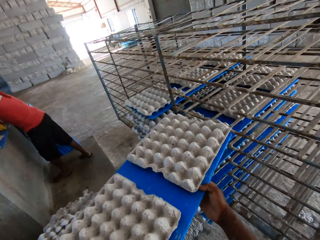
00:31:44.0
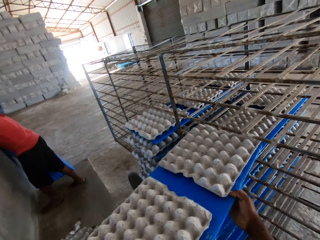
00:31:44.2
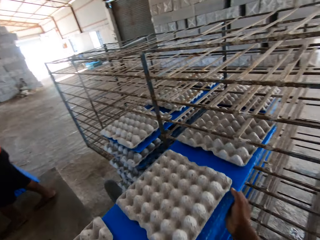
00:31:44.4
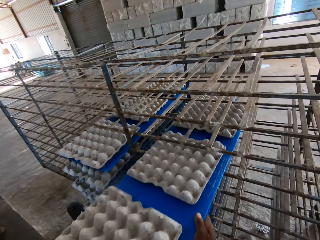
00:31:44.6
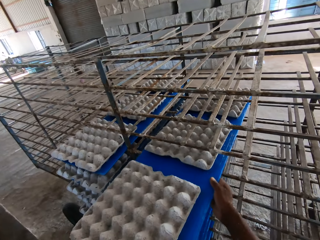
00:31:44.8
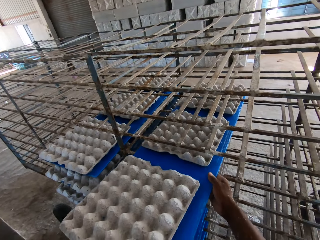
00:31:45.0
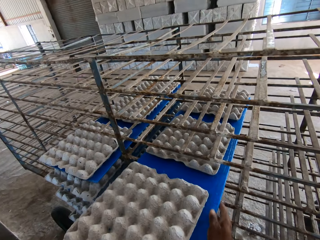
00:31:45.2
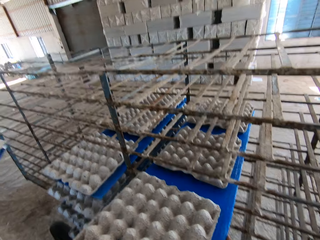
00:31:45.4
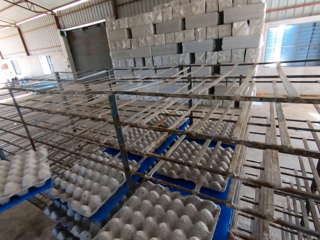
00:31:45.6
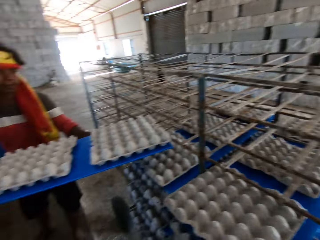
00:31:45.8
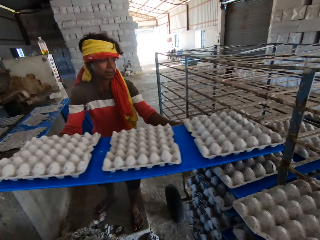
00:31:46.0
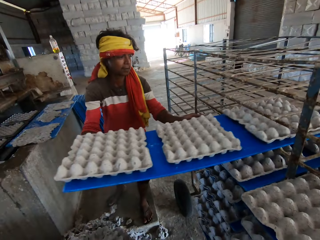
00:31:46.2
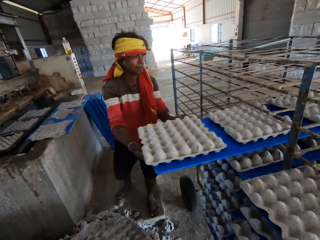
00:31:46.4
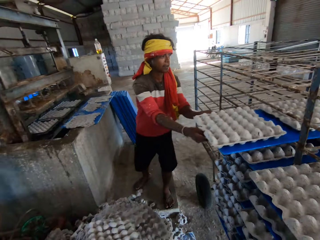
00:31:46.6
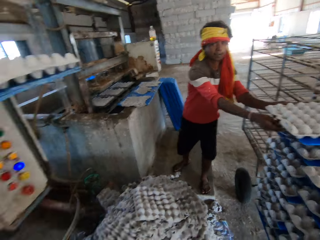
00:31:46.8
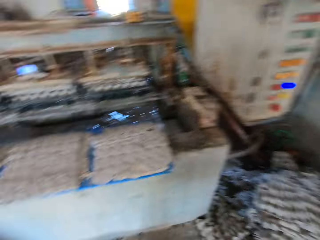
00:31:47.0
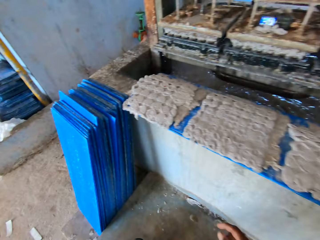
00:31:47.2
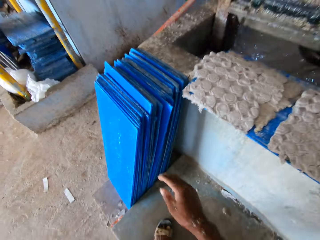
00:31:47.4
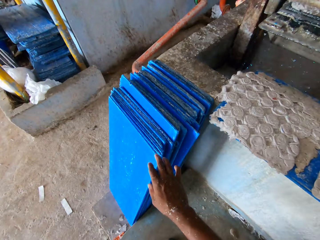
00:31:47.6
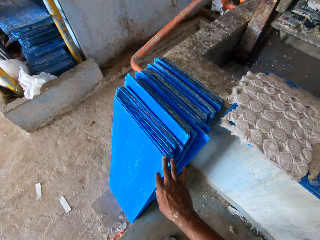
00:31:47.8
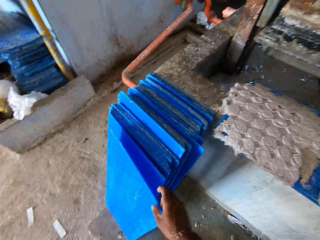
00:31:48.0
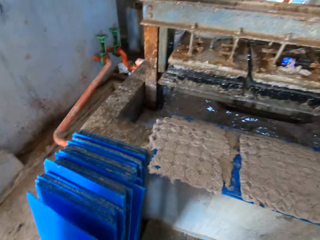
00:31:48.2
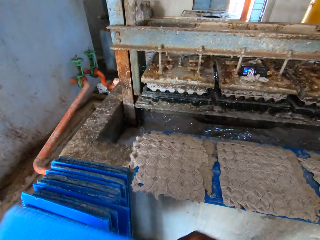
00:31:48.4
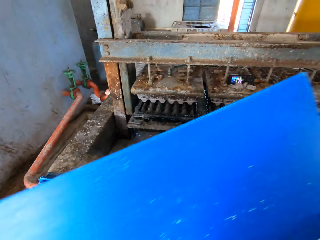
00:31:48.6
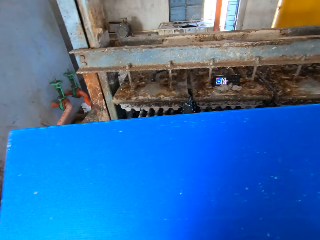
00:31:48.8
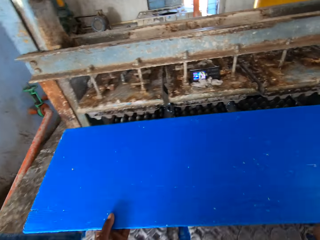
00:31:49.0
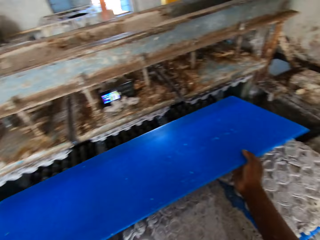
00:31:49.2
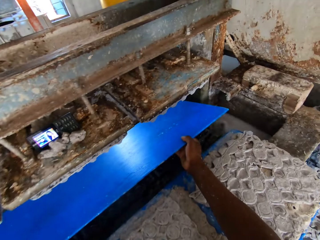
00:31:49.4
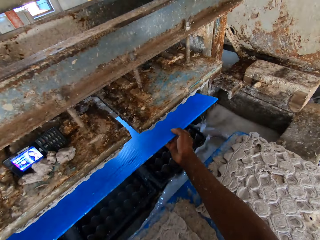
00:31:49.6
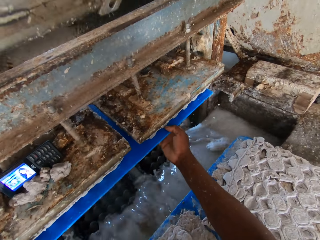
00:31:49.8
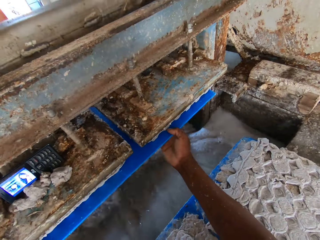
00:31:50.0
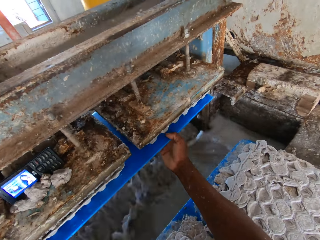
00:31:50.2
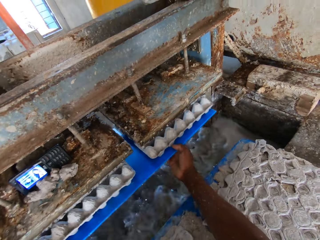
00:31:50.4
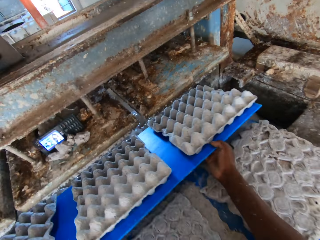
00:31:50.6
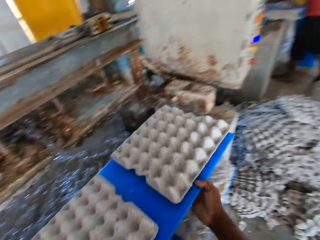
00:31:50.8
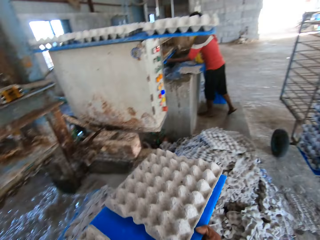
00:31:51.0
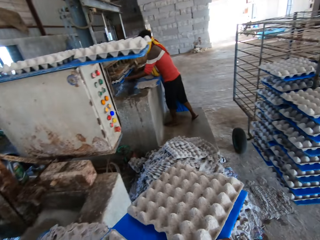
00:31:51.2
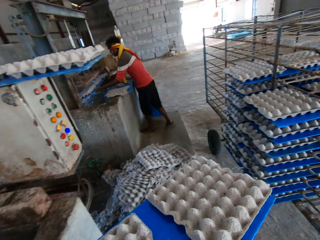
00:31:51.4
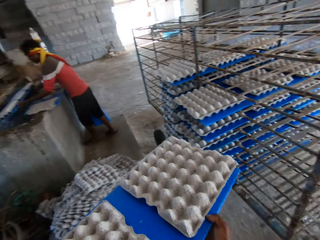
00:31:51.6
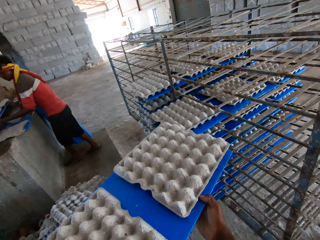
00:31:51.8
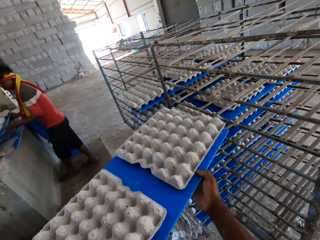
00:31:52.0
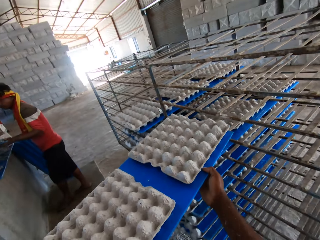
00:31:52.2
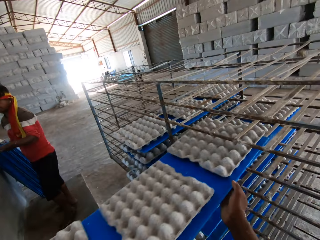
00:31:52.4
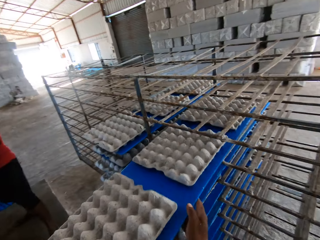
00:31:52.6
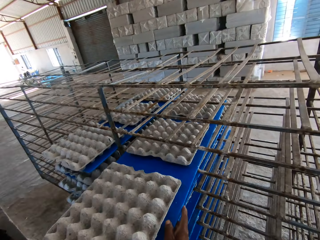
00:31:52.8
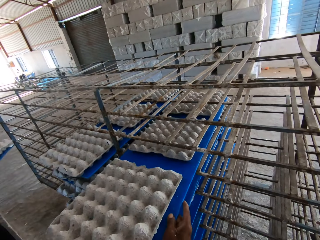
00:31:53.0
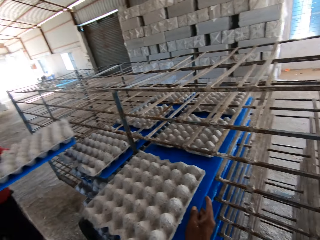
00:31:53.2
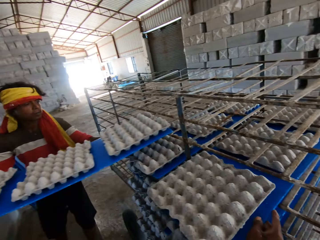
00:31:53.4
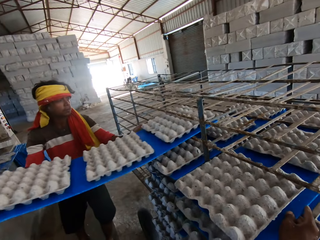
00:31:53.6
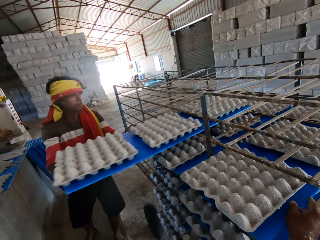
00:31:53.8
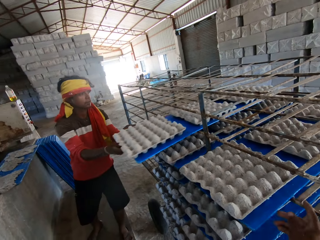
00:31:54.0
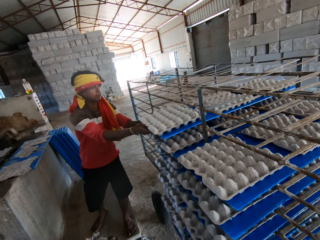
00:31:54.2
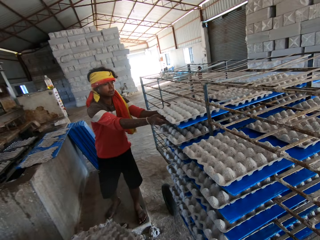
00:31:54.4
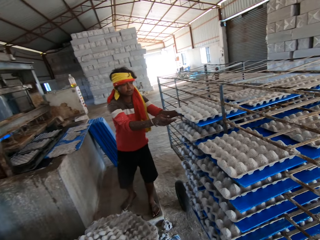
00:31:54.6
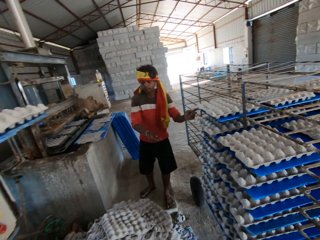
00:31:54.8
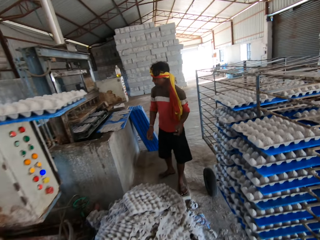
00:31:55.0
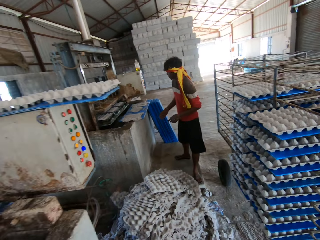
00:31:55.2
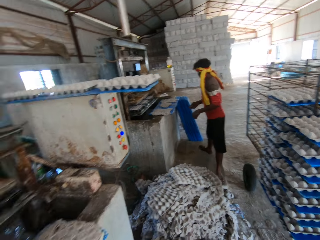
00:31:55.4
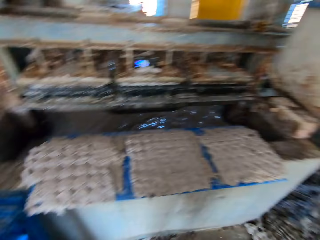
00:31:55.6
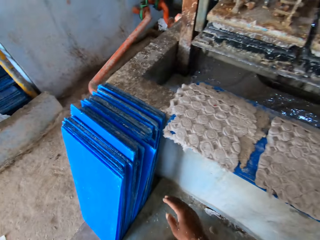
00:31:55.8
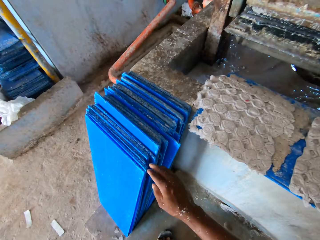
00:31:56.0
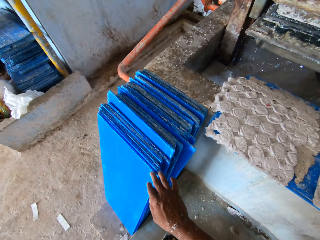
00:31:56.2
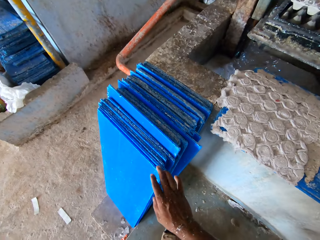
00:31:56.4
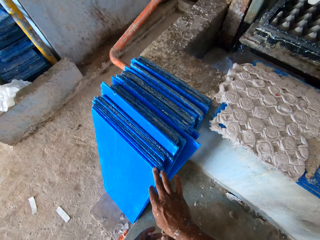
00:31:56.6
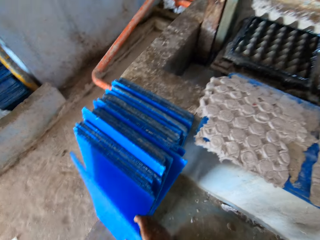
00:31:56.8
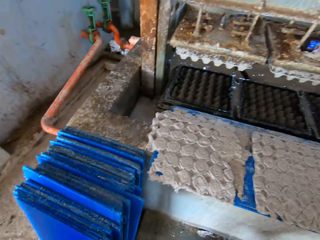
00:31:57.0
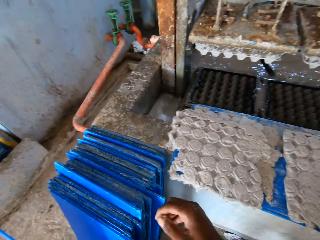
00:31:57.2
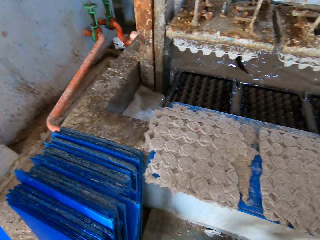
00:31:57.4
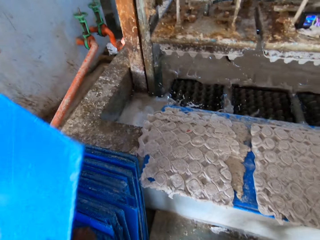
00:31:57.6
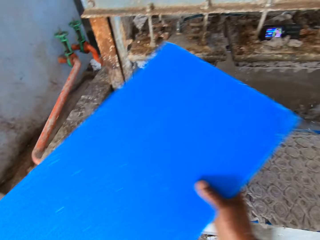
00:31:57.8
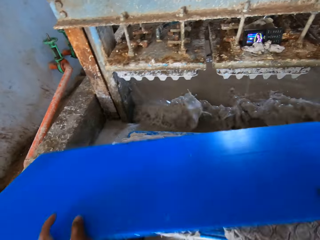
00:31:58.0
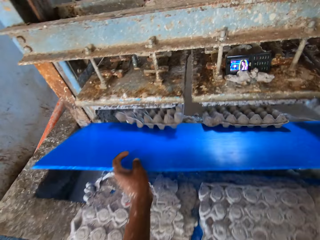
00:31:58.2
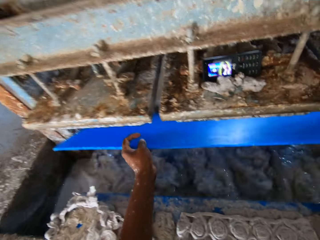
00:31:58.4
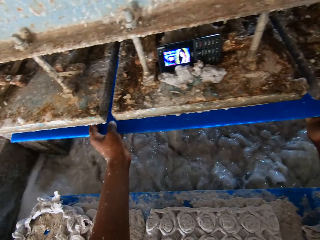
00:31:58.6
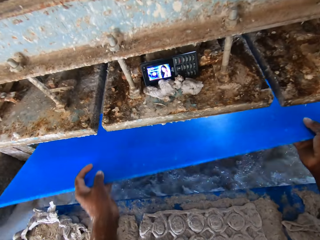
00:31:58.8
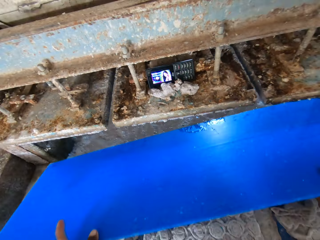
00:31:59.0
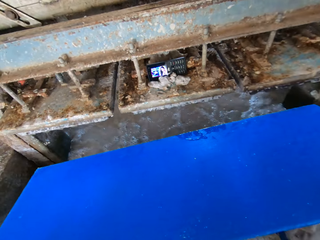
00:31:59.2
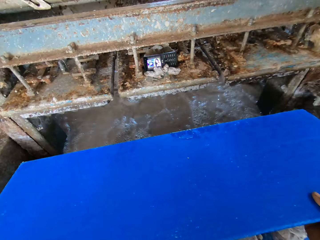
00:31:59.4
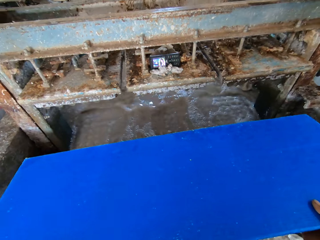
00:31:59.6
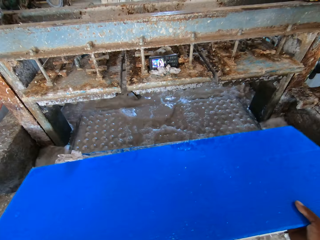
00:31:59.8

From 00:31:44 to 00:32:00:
The camera wearer walks towards the wheelbarrow. He stacks the egg cartons on the polypropylene plastic in both hands on the rack. A man sets the tray of egg crates in his hands in the shelf in the factory. The camera wearer picks up a tray board from the floor with his right hand. He puts the tray in his hands in an egg crate machine. He removes the tray in his hands from the egg crate machine, with egg crates on the tray. The man removes the tray in his hands from the egg crate machine, with egg crates on the tray. The camera wearer sets the tray of egg crates in his hands in the shelf in the factory. The man sets the tray of egg crates in his hands in the shelf in the factory. The camera wearer picks up a tray board from the floor with his right hand. He puts the tray in his hands in the egg crate machine. He removes the tray in his hands from the egg crate machine.

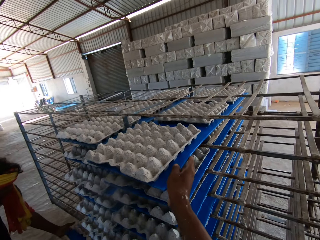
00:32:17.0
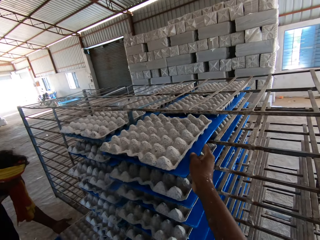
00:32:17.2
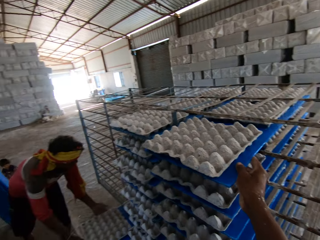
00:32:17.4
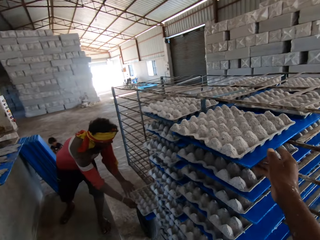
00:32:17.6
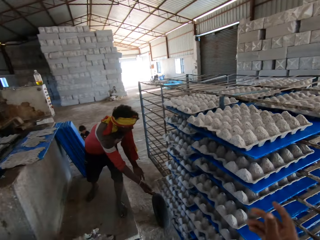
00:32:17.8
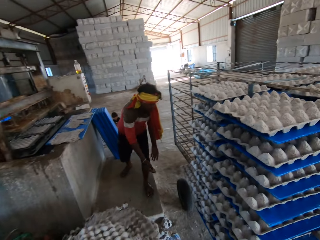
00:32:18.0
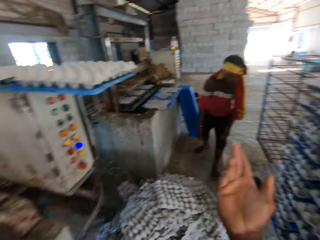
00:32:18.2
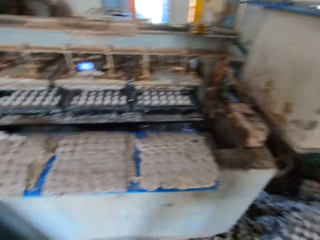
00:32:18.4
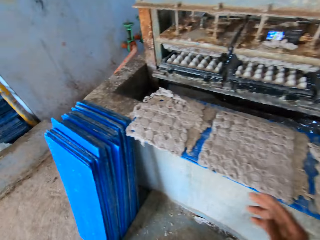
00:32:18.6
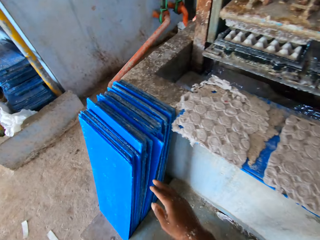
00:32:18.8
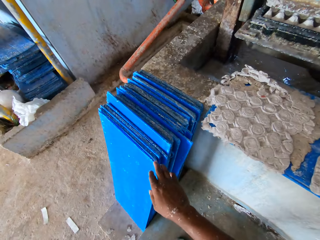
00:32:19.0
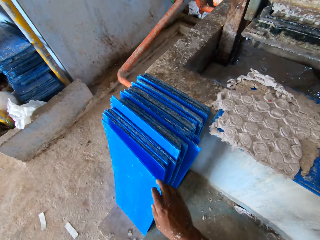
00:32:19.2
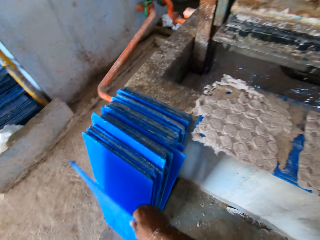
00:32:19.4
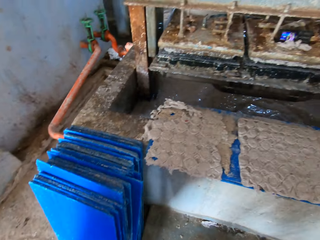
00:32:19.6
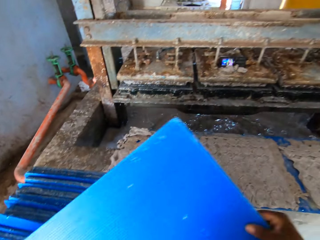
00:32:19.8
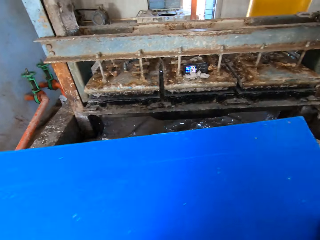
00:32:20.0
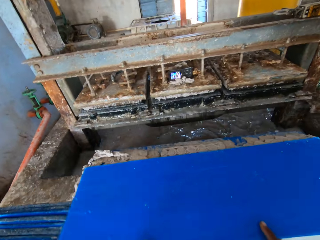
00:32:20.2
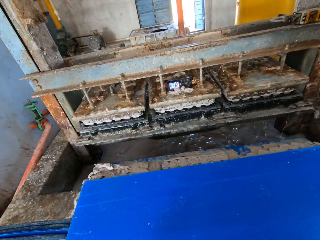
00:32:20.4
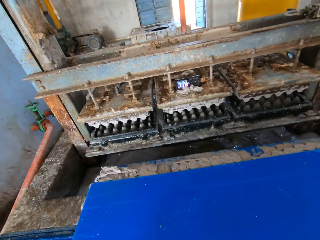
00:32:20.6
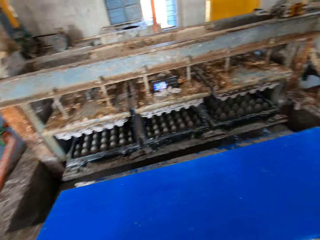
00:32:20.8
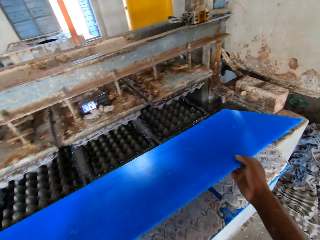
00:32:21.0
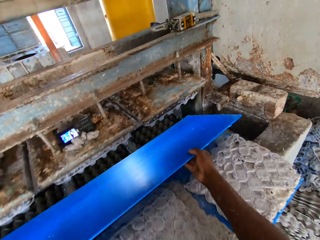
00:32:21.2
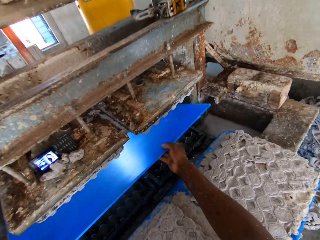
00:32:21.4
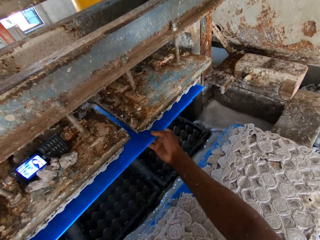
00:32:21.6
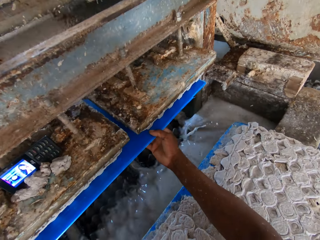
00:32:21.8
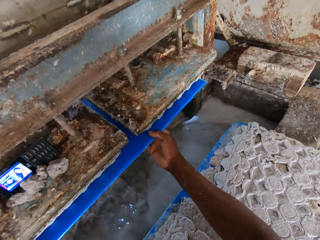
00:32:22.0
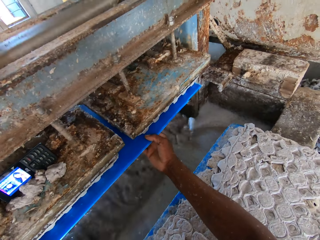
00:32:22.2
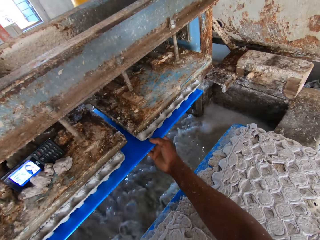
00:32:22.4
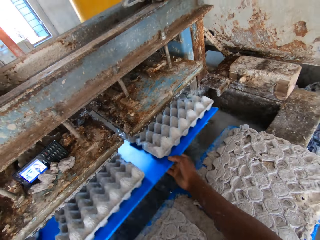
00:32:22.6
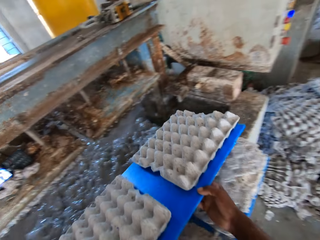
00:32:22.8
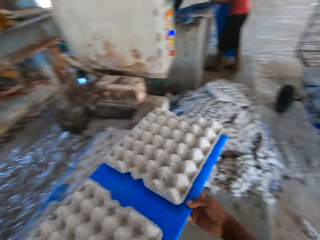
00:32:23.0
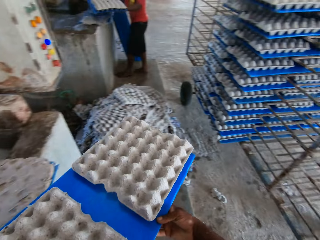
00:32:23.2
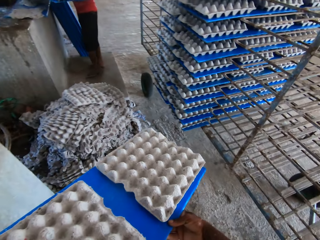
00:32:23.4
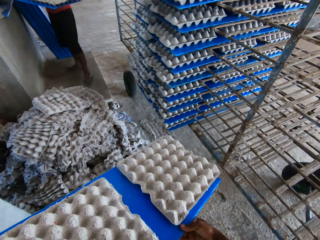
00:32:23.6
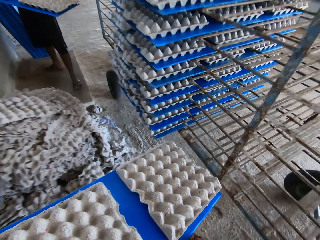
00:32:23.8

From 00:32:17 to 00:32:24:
A man sets the tray of egg crates in his hands in the shelf in the factory. The camera wearer converses with the man. He picks up a tray board from the floor with his right hand. He drops the tray in his hands on the slab around the egg crate machine. He puts the tray in his hands in the egg crate machine. He removes the tray in his hands from the egg crate machine, with egg crates on the tray. The man removes the tray in his hands from the egg crate machine, with egg crates on the tray.
